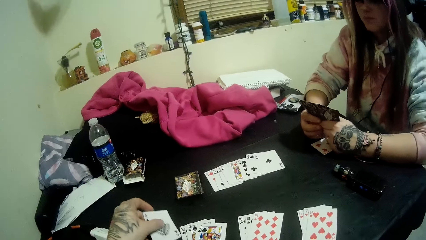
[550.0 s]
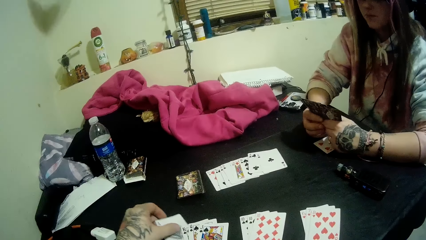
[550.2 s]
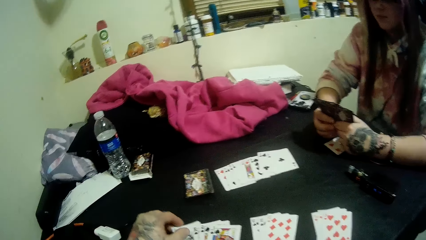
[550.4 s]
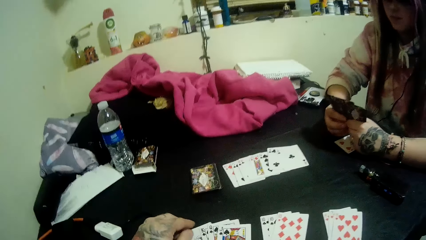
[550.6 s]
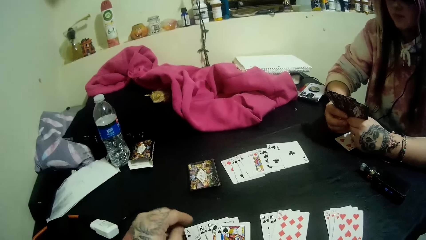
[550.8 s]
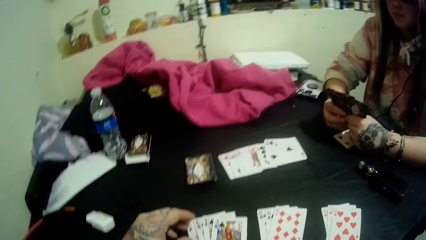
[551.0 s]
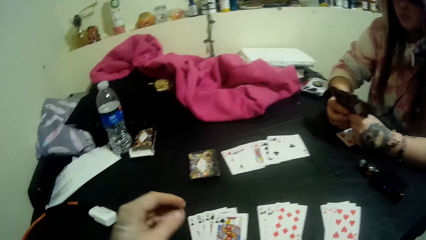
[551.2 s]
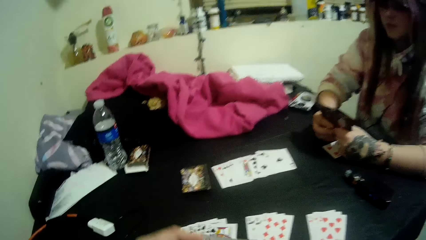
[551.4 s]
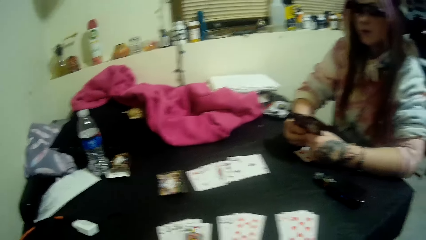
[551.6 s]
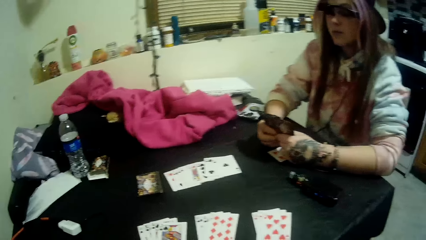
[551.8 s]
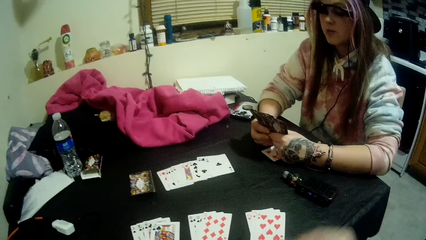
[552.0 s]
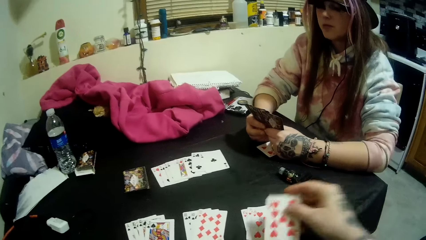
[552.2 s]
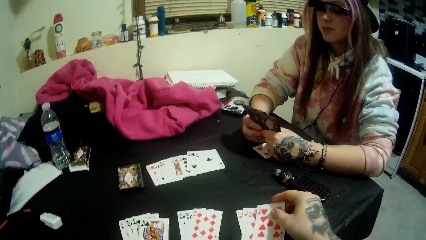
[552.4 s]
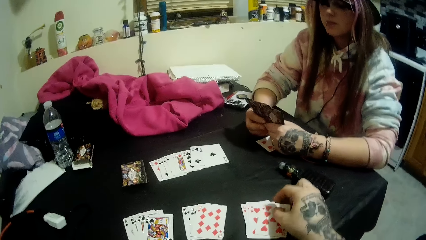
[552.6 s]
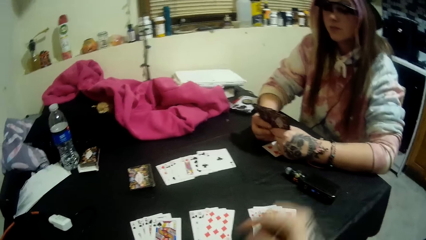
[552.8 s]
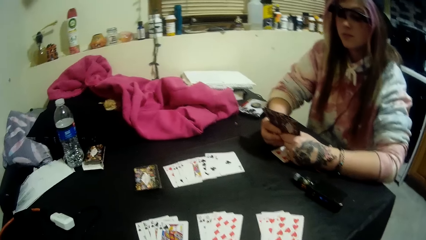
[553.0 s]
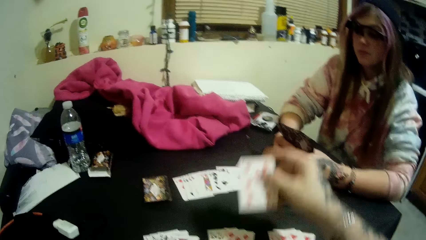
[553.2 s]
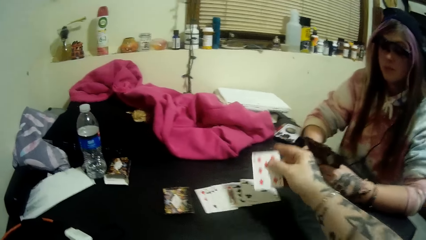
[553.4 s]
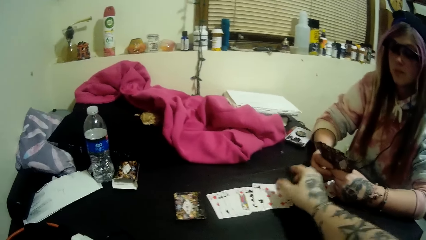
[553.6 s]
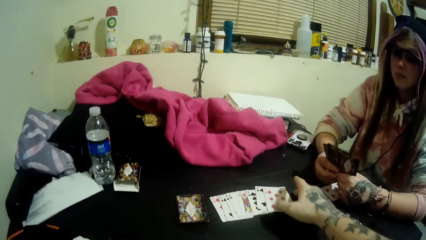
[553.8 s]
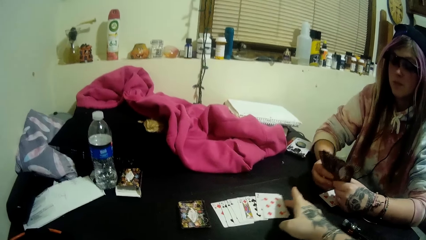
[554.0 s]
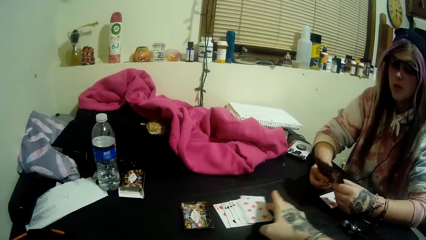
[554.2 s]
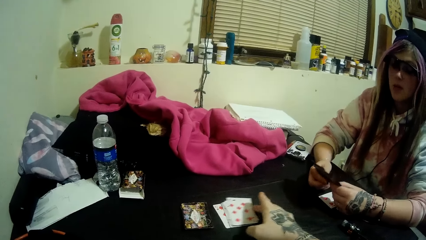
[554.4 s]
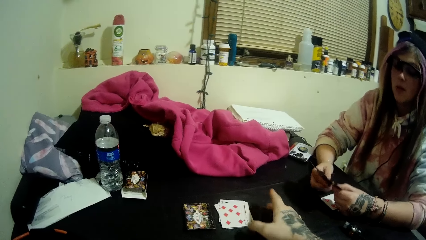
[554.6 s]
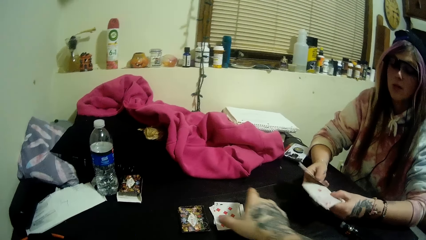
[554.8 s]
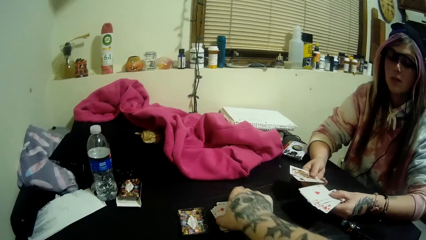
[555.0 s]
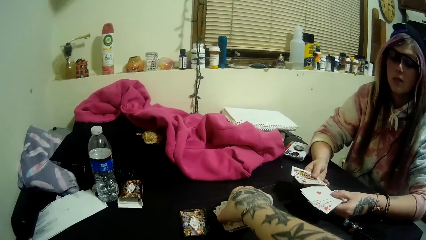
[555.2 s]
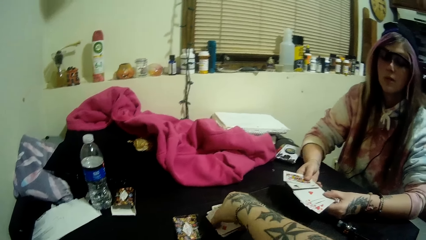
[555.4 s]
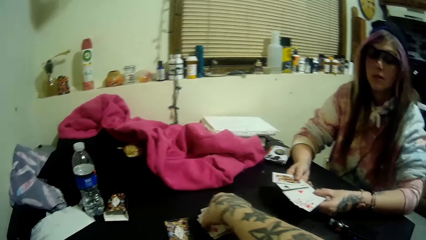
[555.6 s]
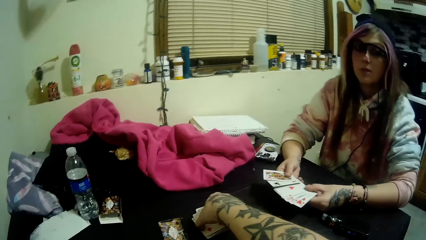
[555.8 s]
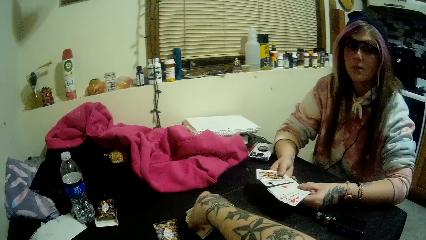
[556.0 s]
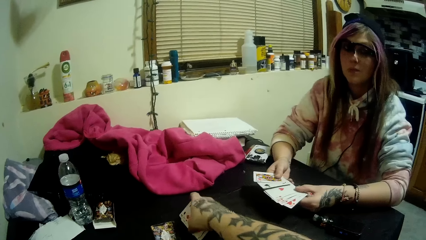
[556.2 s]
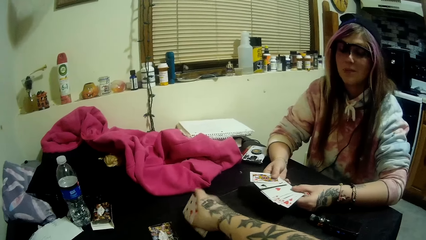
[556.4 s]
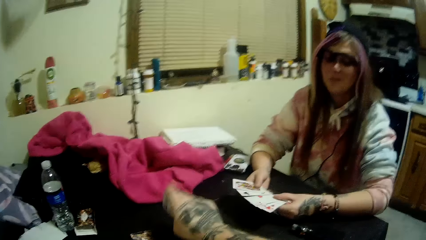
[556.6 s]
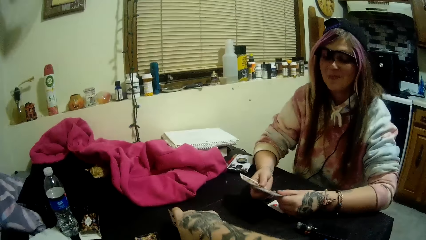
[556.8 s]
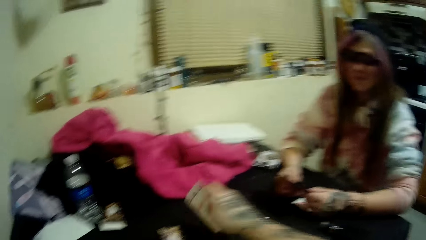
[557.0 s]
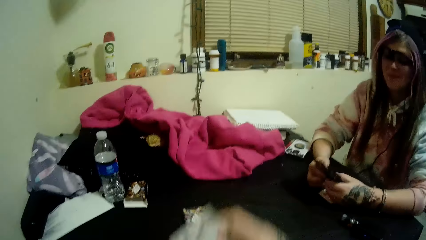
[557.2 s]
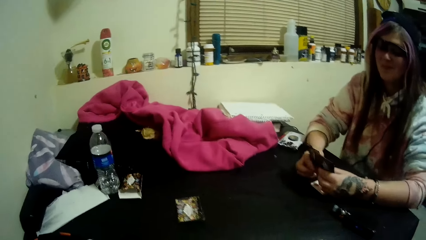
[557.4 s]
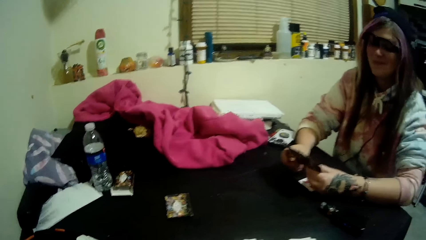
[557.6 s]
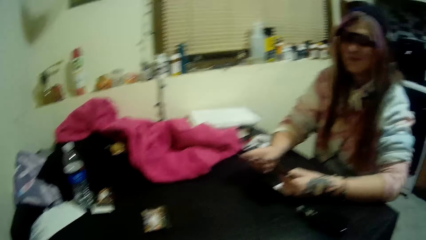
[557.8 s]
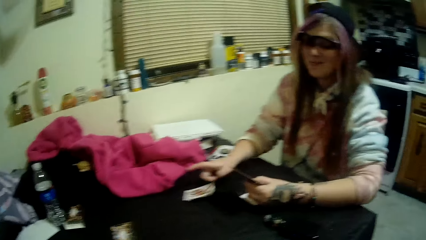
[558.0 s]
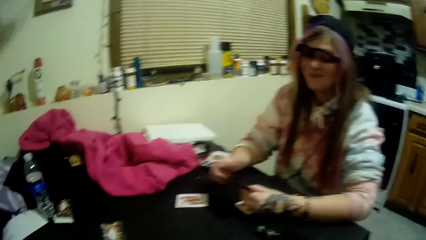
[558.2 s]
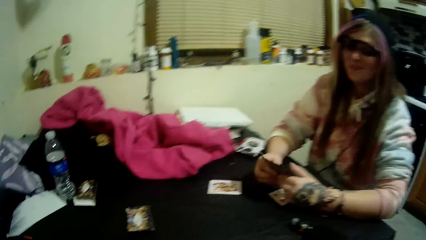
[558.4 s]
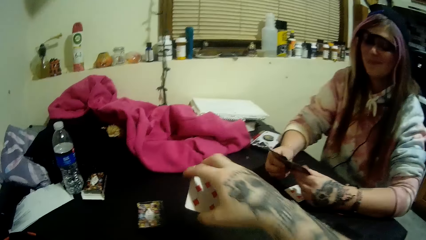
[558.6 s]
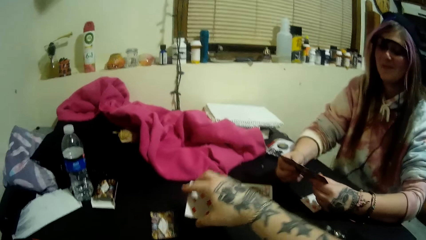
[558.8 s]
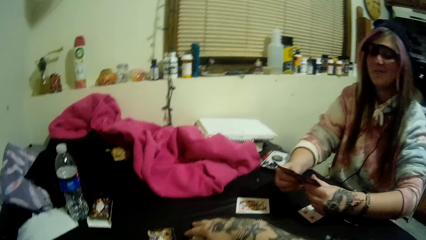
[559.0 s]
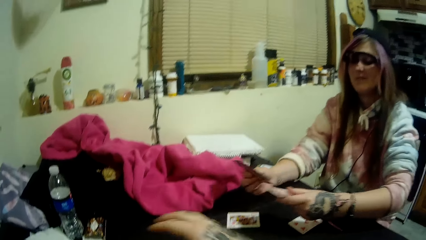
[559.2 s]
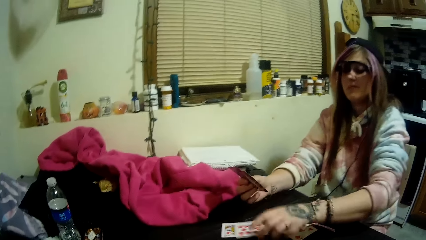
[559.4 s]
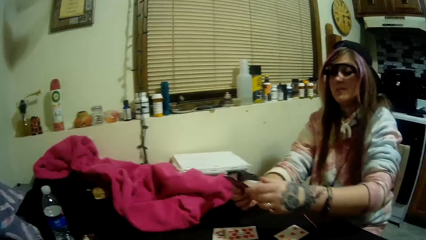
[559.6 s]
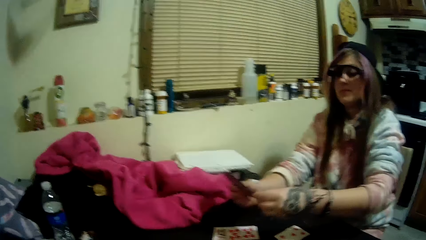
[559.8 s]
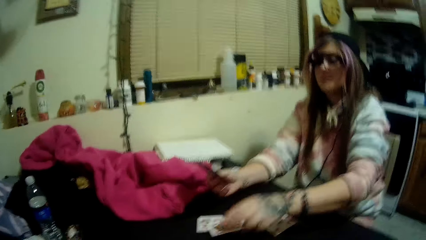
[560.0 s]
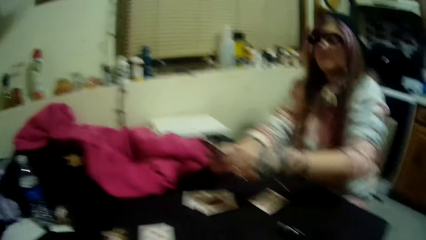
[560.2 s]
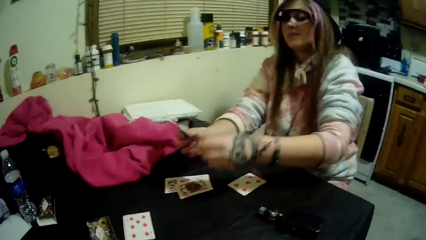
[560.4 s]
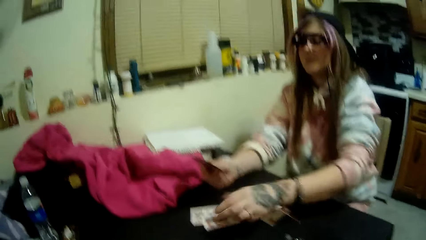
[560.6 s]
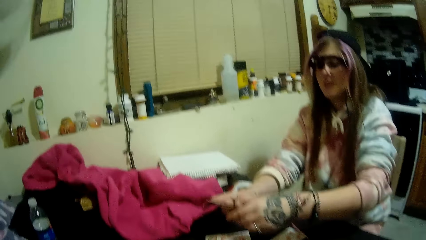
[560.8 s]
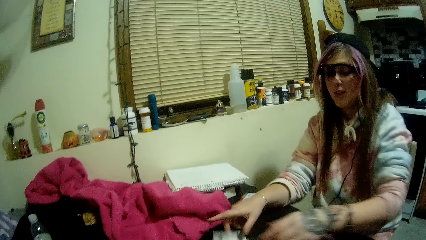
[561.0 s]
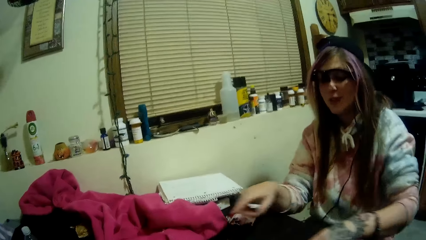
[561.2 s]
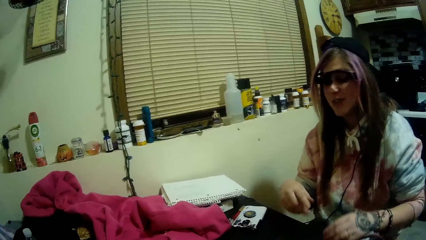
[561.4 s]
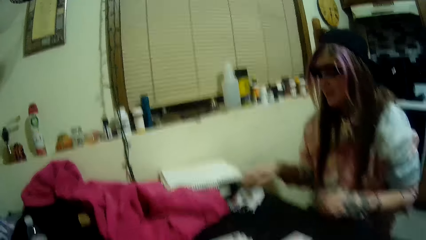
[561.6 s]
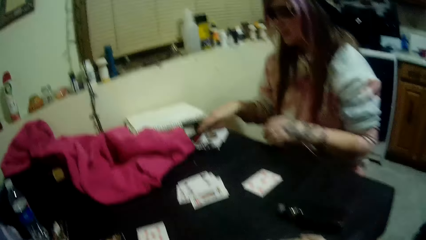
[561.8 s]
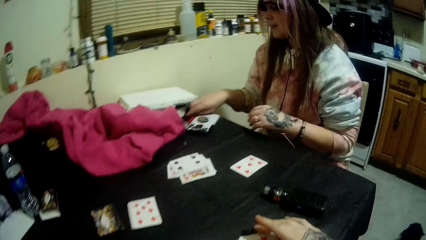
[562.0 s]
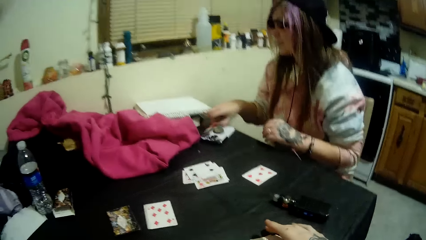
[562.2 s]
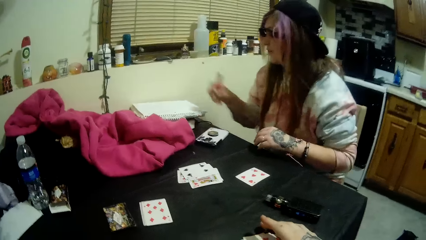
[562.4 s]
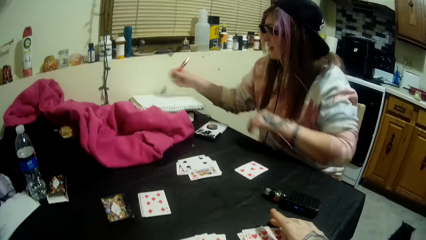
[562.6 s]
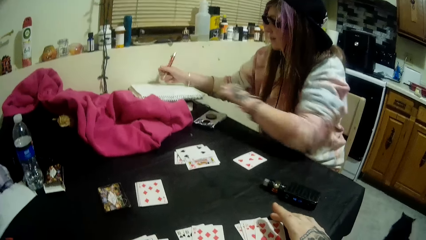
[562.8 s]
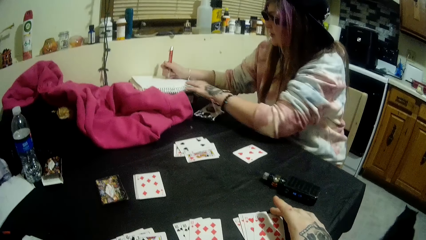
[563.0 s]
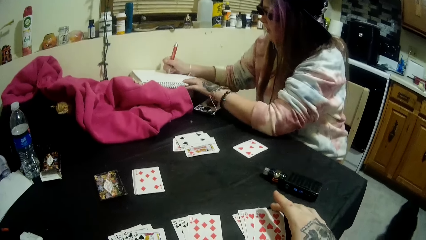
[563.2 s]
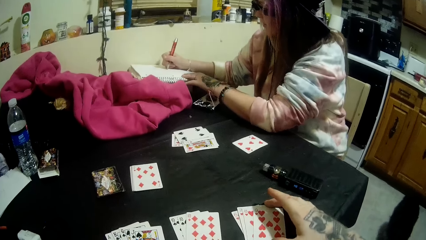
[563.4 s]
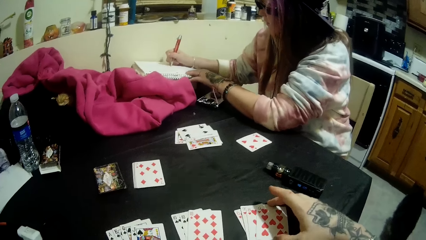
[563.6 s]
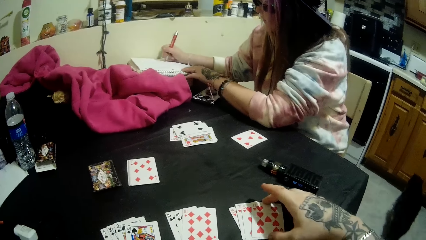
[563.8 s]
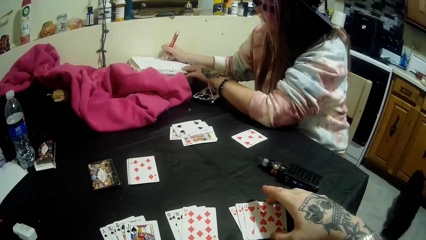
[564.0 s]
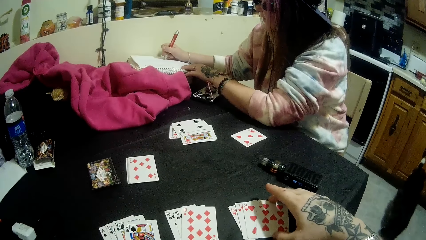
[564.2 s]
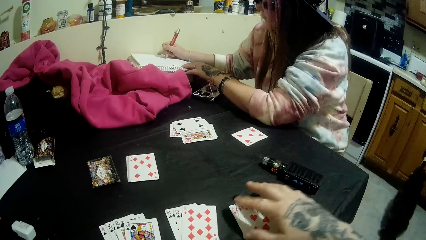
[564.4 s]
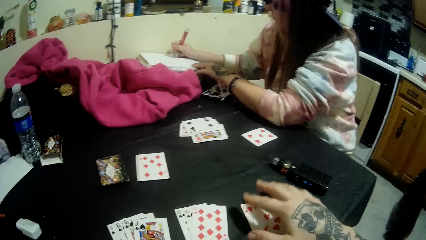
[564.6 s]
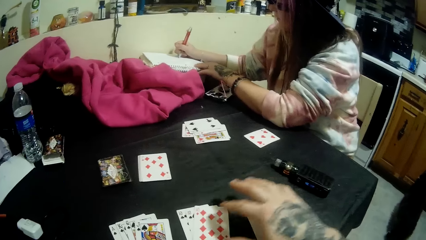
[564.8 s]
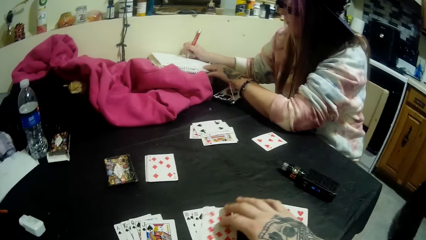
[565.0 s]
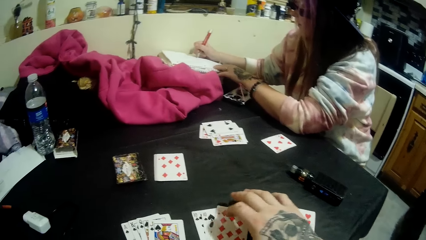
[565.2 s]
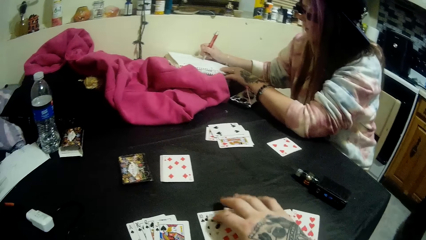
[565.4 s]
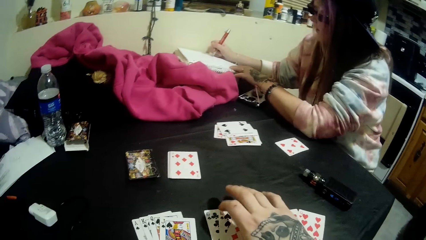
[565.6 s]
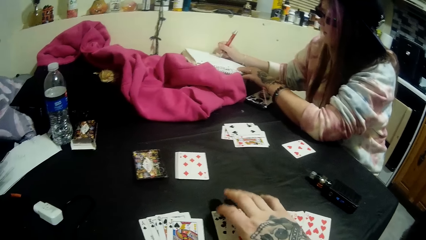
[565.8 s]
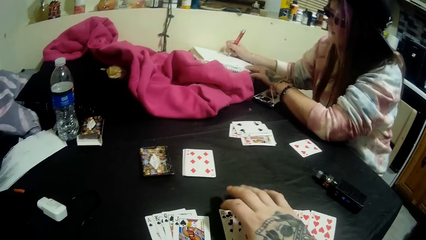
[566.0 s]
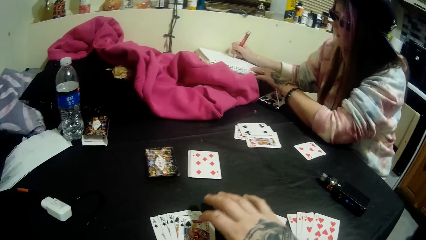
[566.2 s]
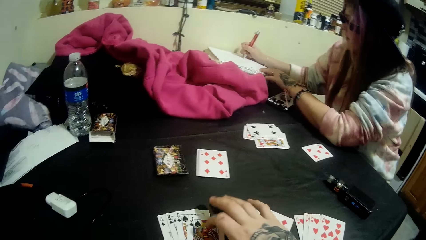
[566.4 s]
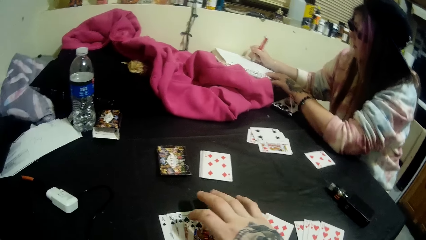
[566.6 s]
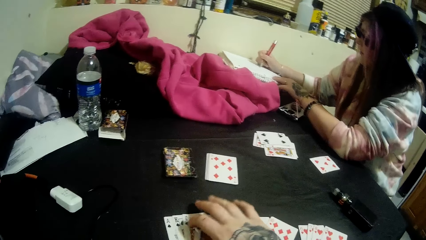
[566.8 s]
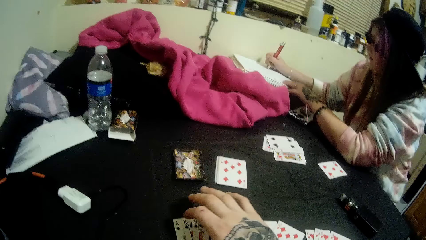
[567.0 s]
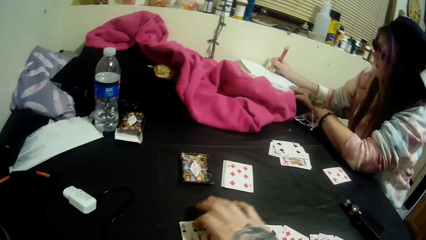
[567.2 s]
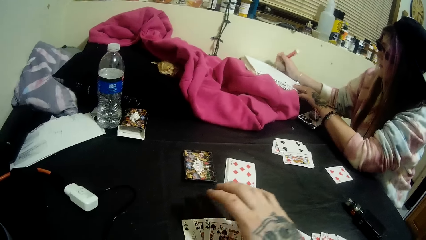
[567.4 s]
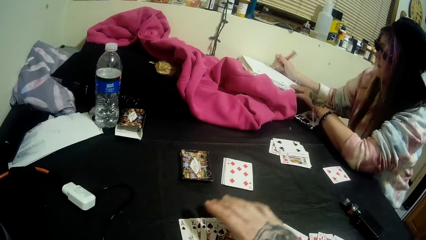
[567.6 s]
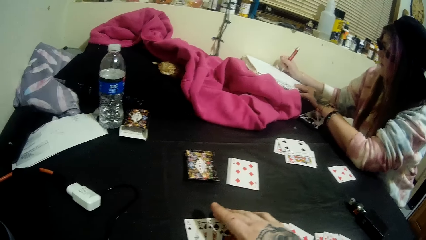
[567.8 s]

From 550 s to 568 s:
The camera wearer places a card in his left hand on the table. He places a card in his right hand on the table. He plays a card with his right hand. He gathers the cards on the table with his right hand. He picks the stack of cards from the table with his right hand. The lady drops another card onto the table with her right hand. She holds the cards with both hands. The camera wearer drops another card onto the table with his right hand. The lady drops another card onto the table with her left hand. She does this repeatedly. She drops the cards in both hands onto the table. She interacts with the camera wearer. She moves her hands. She picks a pen from the table with her right hand. The camera wearer places his right hand onto the cards on the table. The lady places her left hand on the jotter and writes on the jotter with the pen in her right hand. The camera wearer counts the cards on the table with his right hand.
